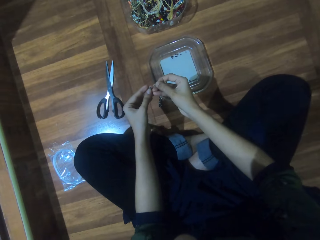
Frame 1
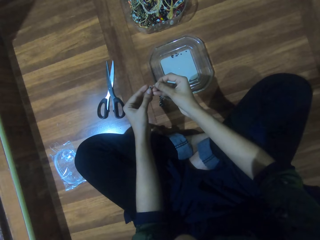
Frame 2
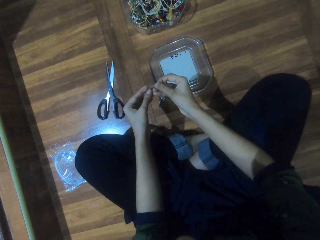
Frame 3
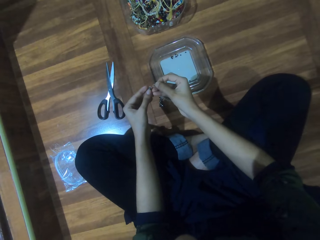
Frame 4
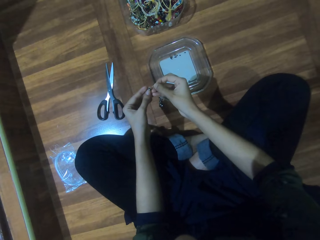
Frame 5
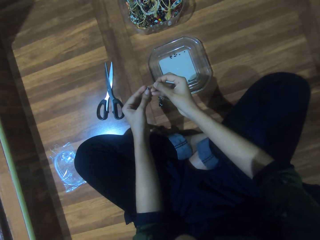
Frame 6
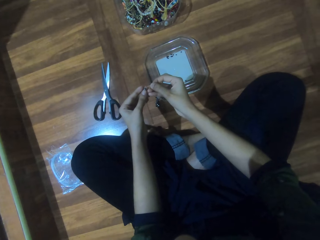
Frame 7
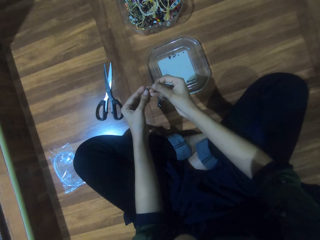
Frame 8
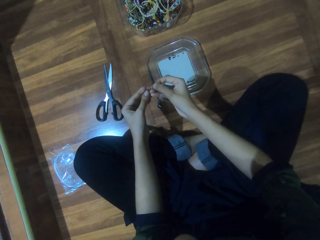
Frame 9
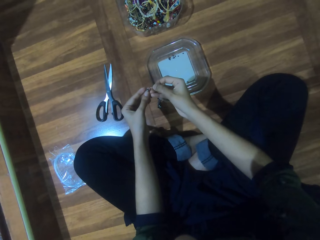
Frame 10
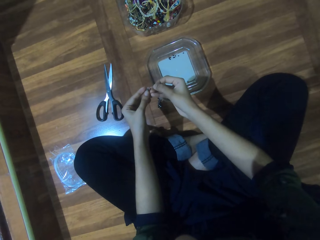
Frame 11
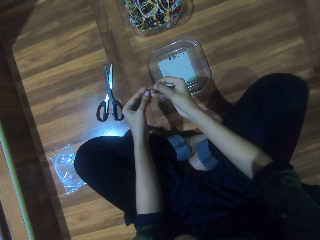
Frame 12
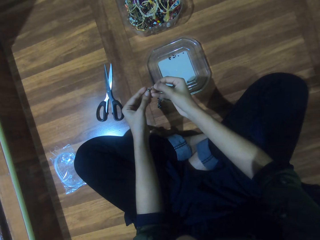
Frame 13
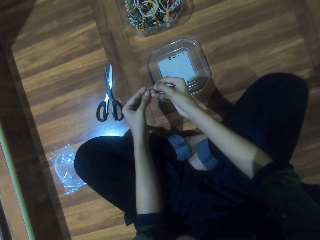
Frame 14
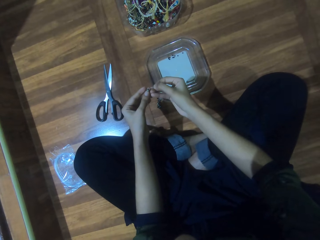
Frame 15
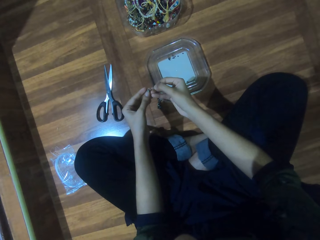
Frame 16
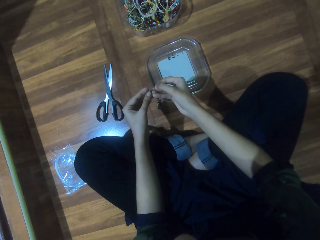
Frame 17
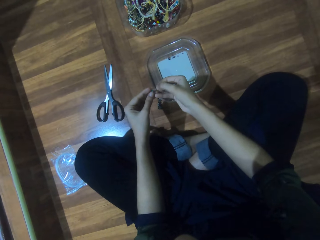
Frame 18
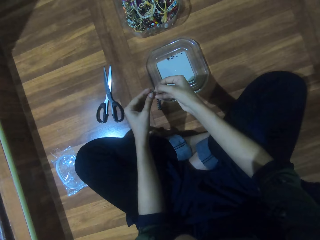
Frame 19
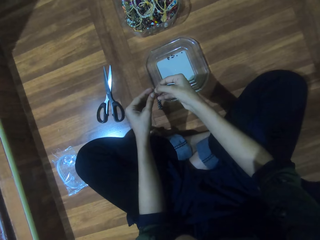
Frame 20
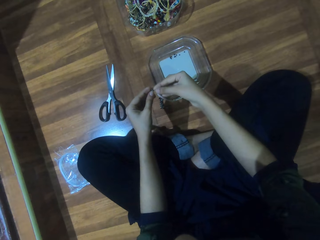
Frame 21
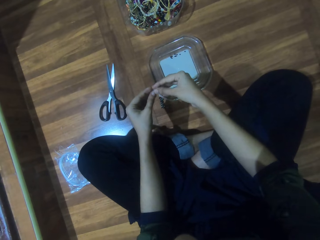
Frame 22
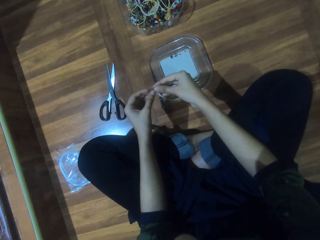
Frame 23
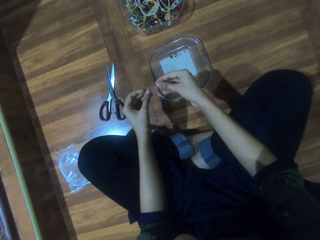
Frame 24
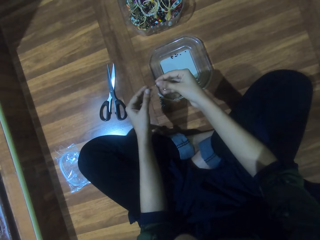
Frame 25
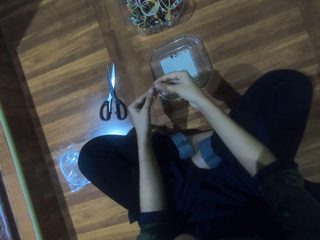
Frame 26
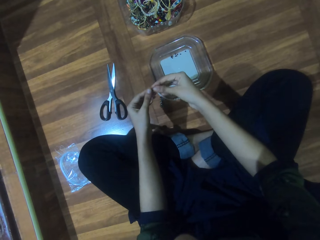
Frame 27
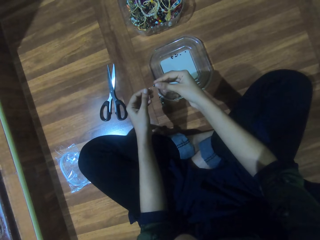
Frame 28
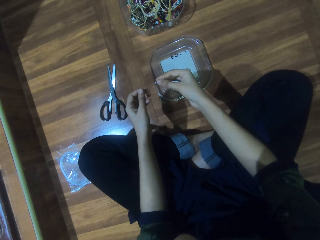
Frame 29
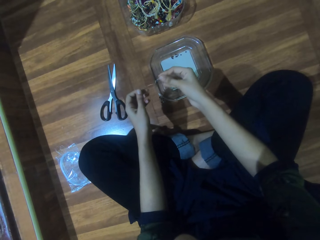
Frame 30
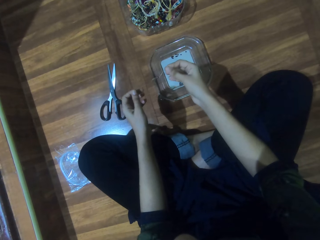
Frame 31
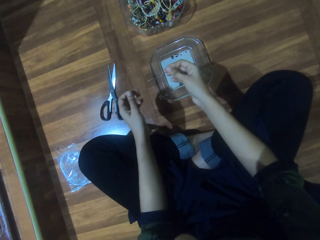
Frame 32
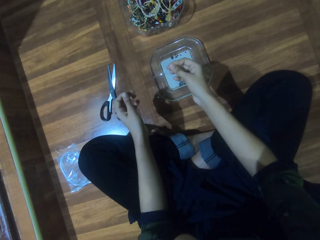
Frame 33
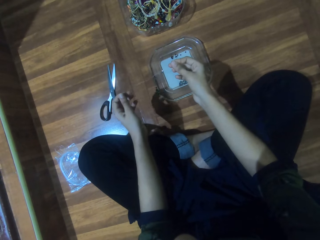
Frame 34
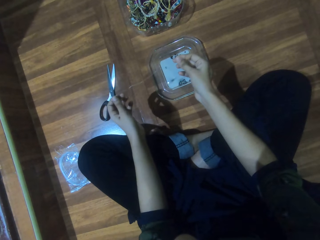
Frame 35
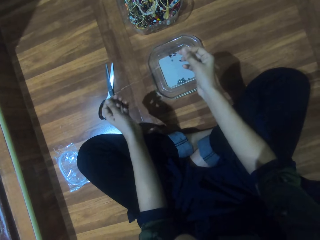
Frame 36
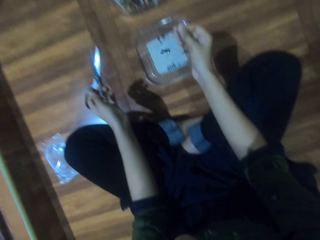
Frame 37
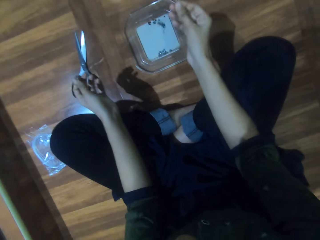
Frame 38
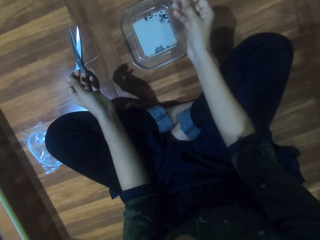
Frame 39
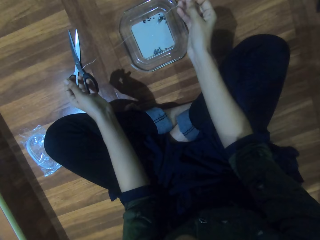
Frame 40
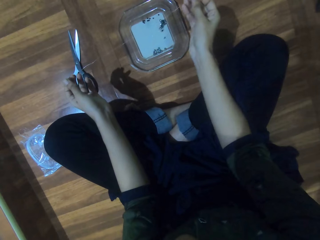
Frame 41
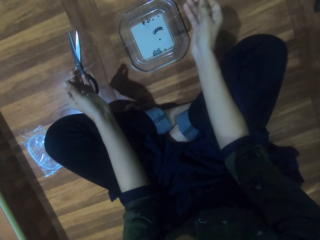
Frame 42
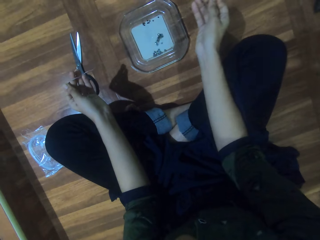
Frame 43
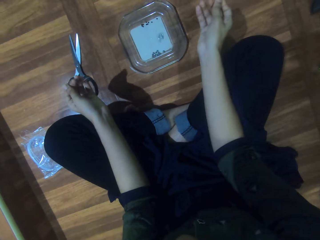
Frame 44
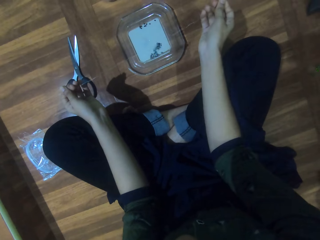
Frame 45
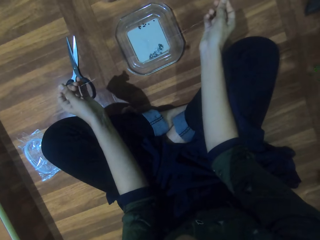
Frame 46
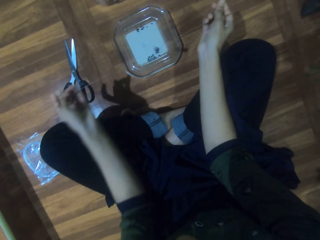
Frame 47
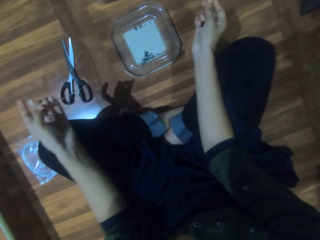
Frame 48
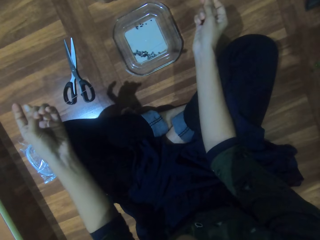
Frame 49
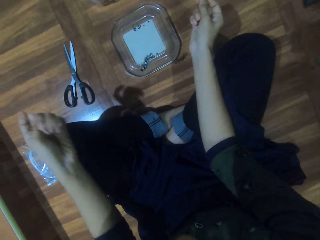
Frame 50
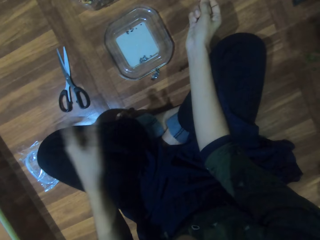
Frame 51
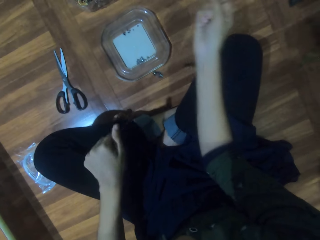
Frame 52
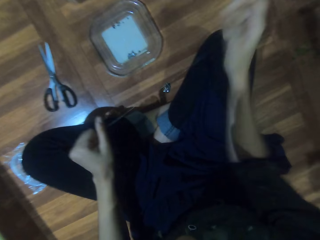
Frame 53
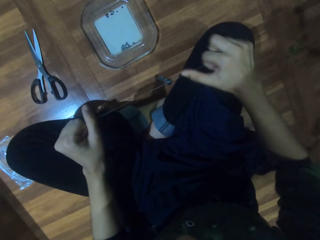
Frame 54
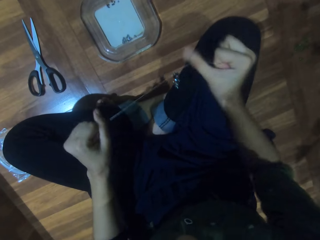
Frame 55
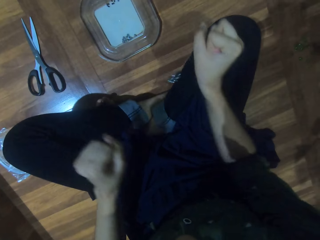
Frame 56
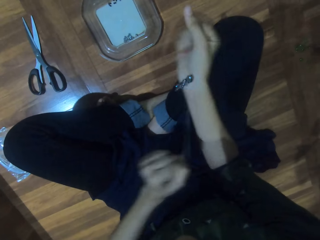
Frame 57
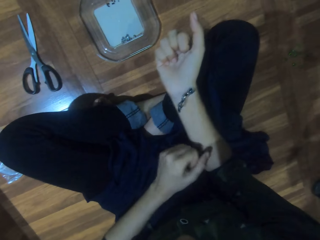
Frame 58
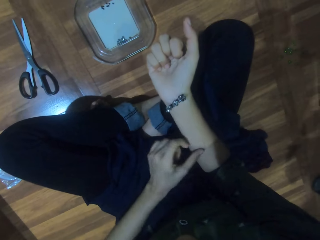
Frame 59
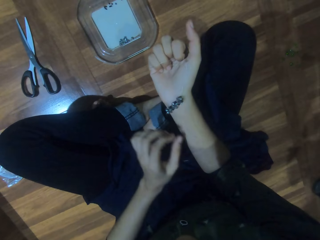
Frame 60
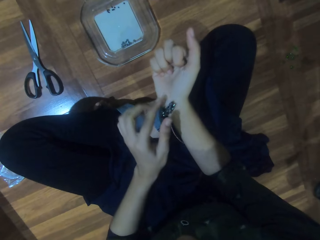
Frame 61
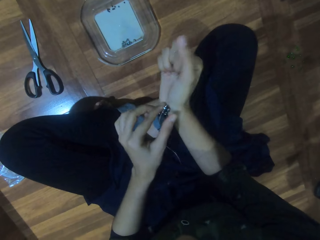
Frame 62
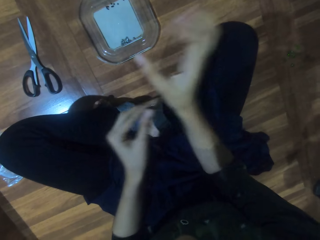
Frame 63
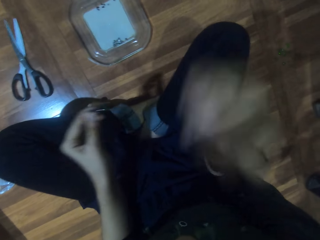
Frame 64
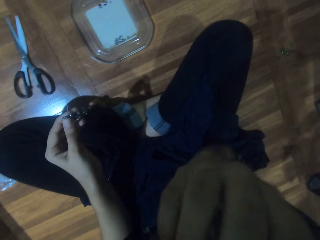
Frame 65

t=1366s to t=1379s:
The camera wearer passes the string. They dialogue with a person. They tighten the string. They tighten the thin wire.

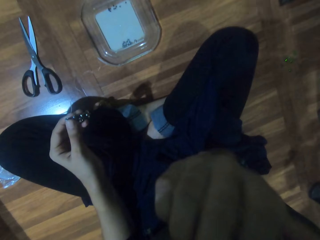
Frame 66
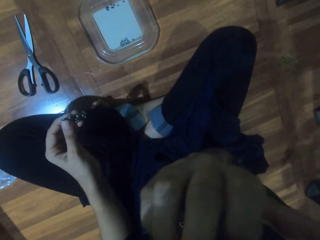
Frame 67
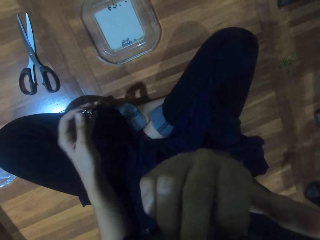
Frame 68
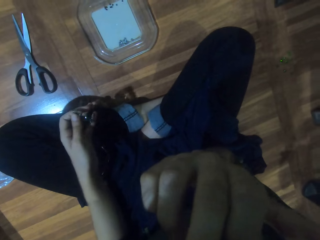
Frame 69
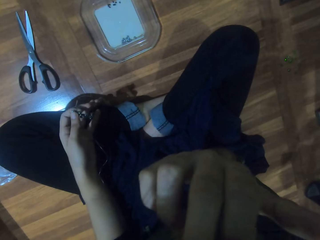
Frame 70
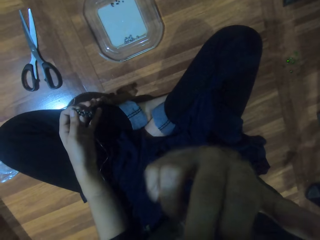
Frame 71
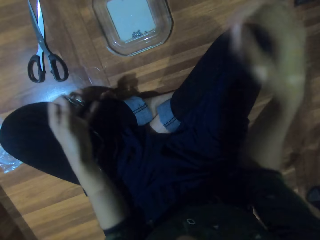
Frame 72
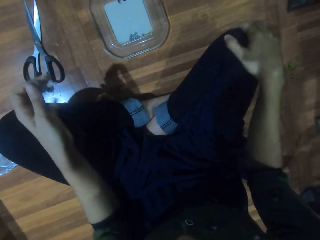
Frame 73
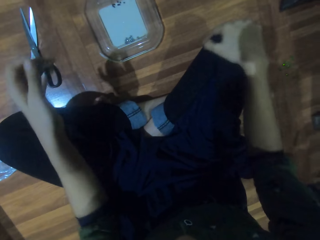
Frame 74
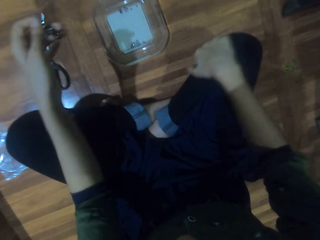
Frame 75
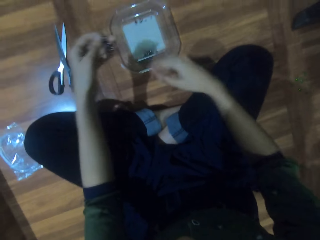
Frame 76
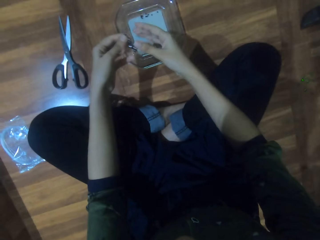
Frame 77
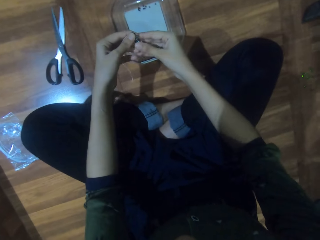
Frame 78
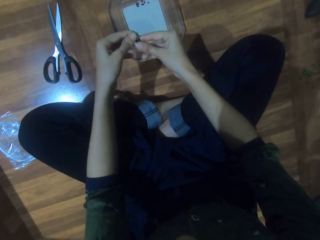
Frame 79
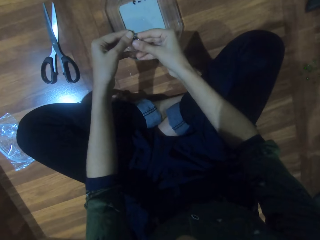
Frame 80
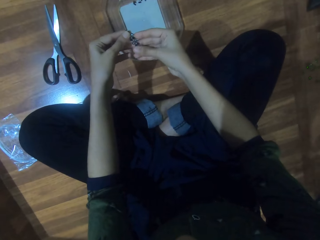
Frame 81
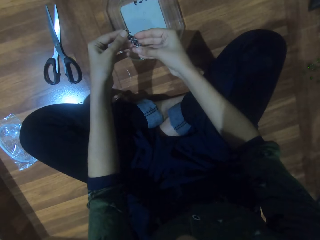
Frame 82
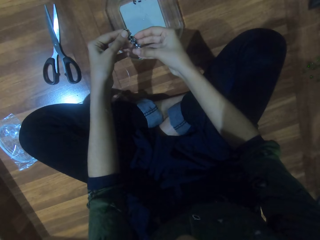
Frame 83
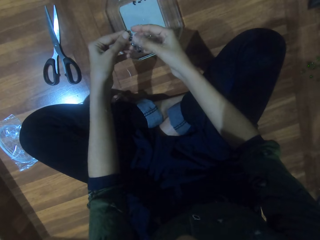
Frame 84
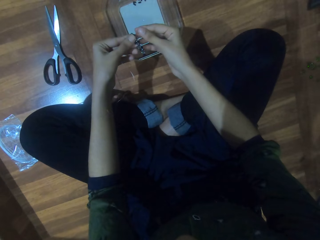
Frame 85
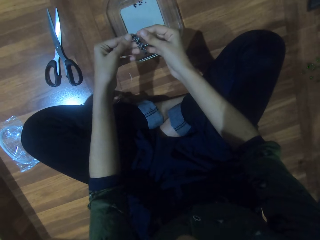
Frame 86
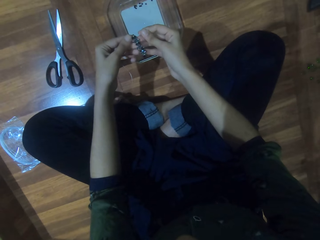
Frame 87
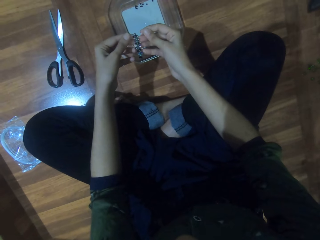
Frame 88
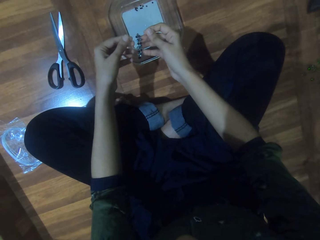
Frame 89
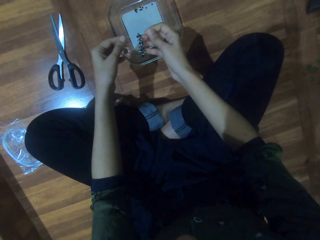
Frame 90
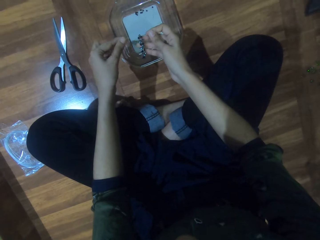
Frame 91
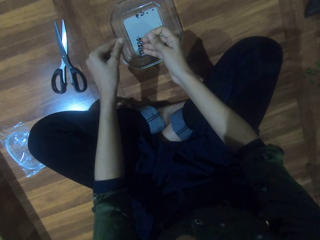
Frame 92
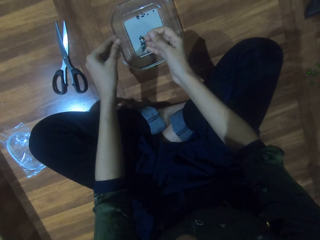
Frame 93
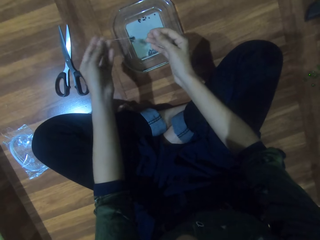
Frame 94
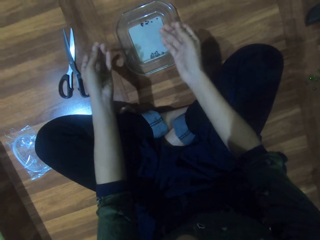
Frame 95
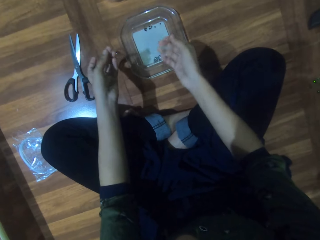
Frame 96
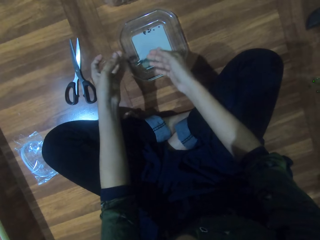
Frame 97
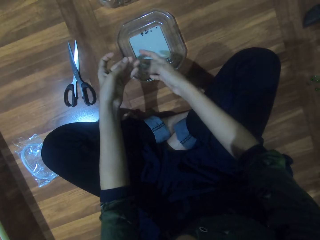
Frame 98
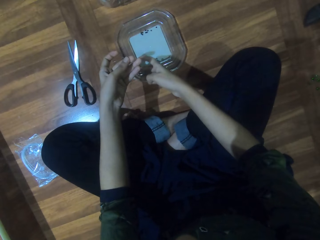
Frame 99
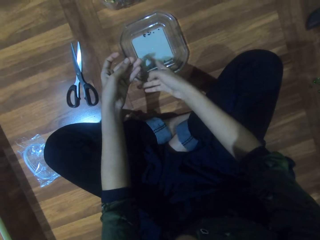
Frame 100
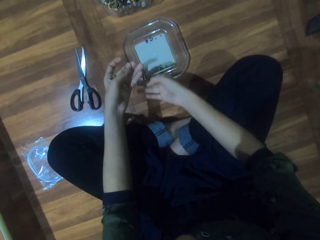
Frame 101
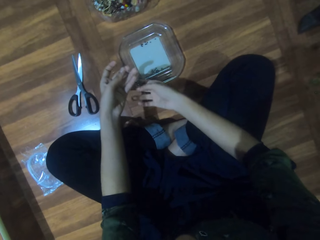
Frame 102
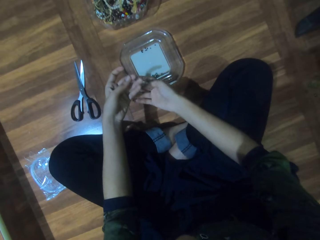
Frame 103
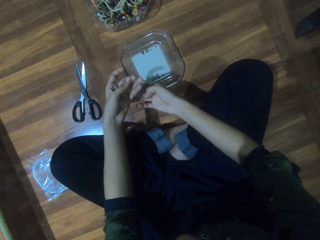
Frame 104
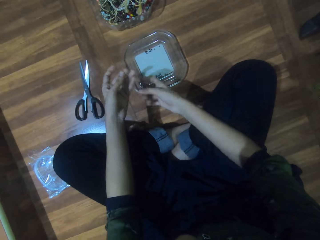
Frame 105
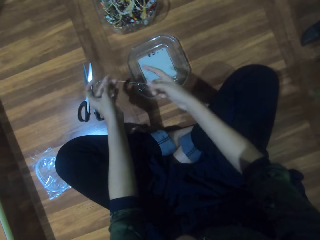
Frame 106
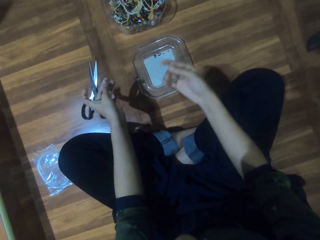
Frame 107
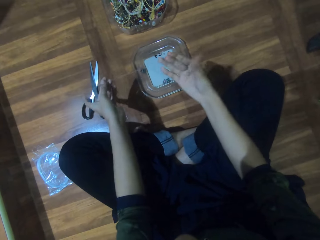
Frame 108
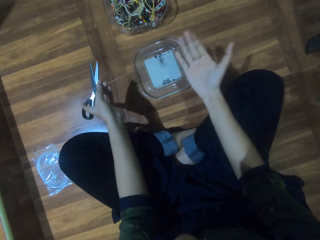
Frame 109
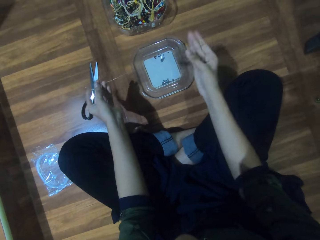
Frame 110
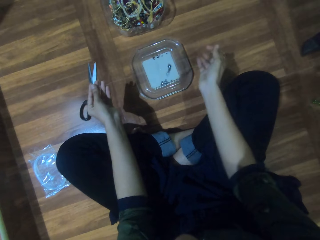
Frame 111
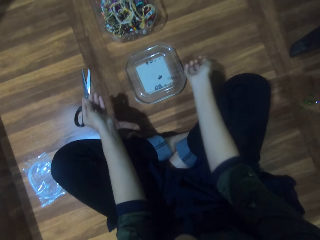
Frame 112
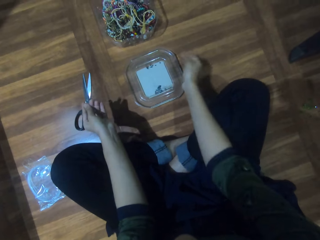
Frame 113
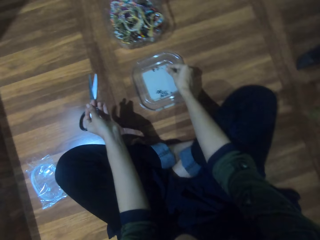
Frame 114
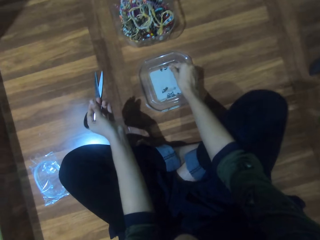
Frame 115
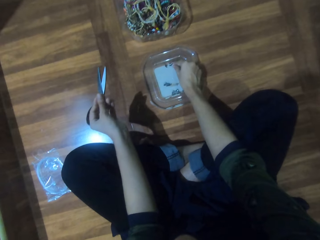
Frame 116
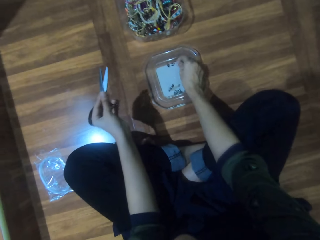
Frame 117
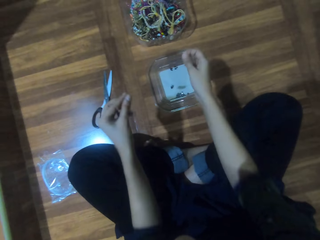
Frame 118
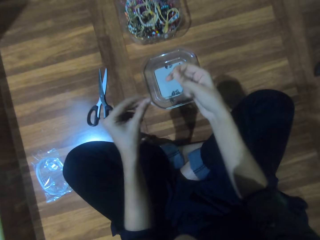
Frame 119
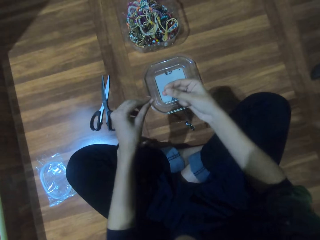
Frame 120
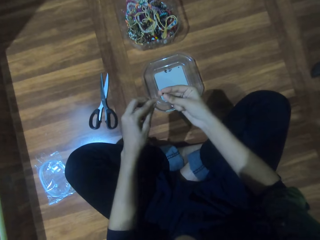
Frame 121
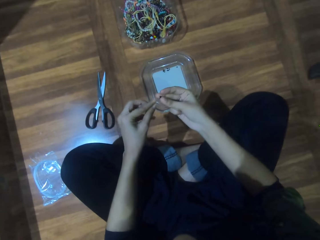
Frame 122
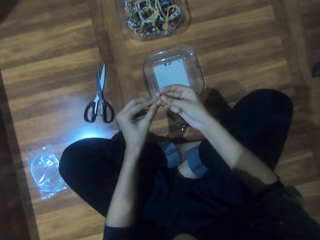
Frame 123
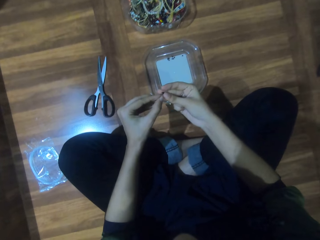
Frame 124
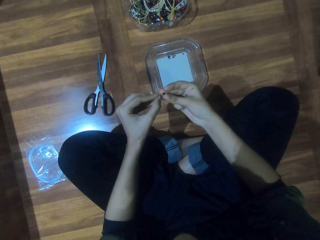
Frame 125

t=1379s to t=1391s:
The camera wearer scratches her face. She touches the mouth and wipes the hands on the trouser. She looks at the beads. She picks a bead from the lid.
